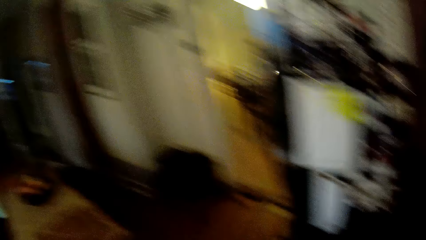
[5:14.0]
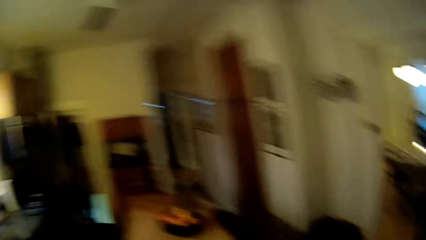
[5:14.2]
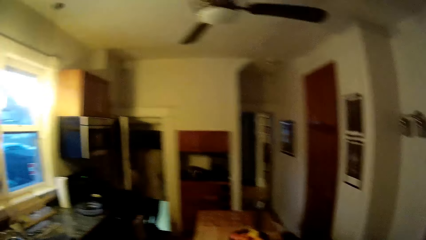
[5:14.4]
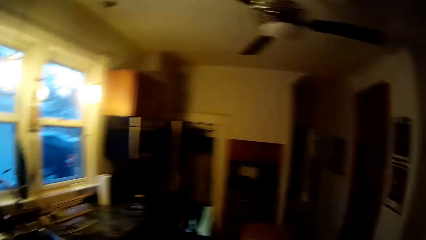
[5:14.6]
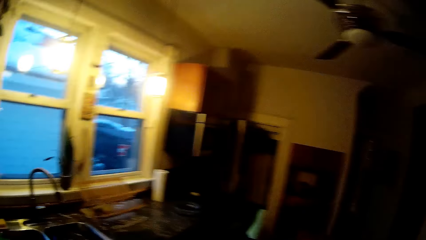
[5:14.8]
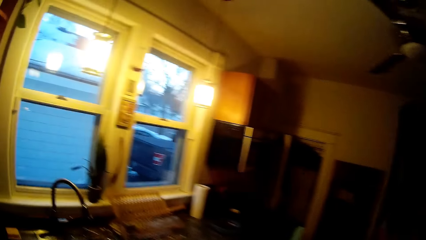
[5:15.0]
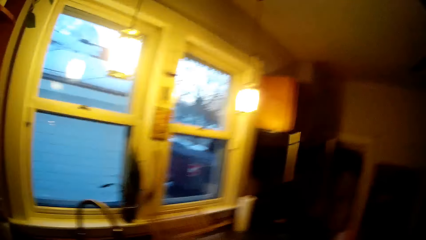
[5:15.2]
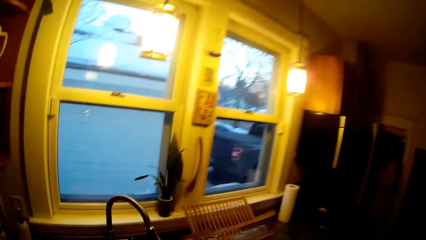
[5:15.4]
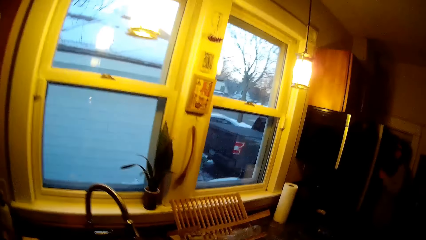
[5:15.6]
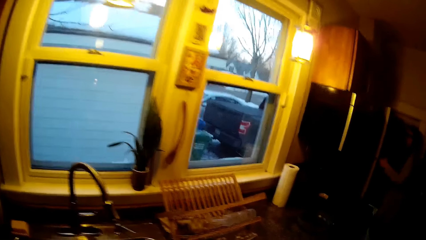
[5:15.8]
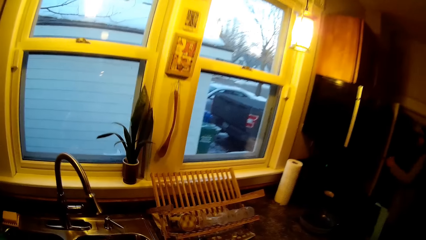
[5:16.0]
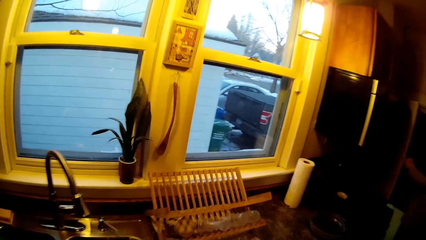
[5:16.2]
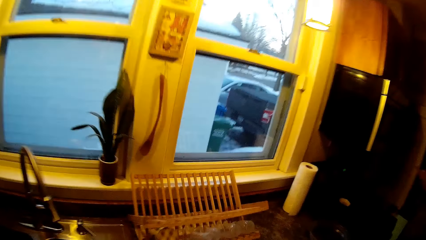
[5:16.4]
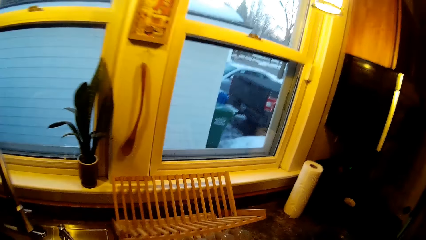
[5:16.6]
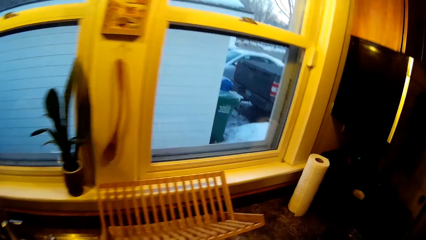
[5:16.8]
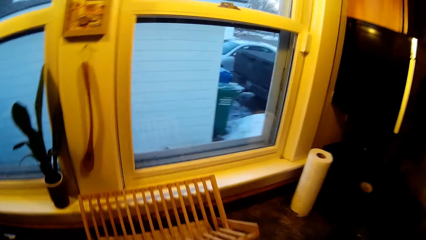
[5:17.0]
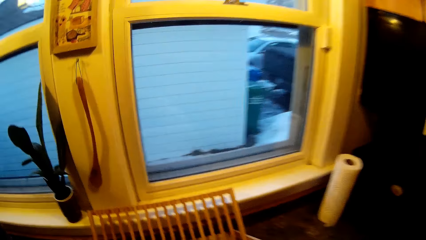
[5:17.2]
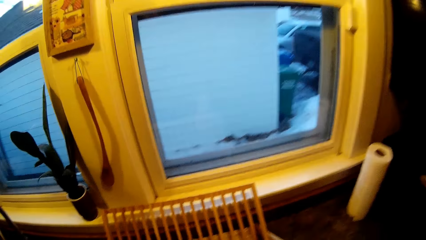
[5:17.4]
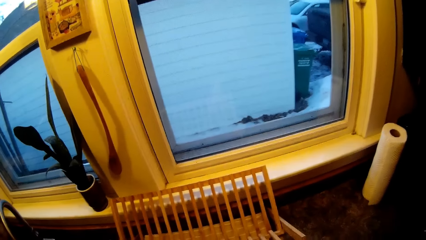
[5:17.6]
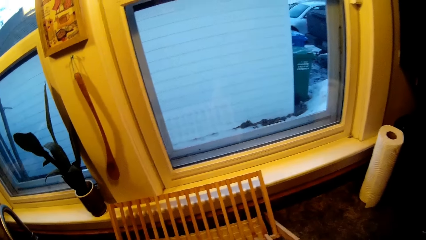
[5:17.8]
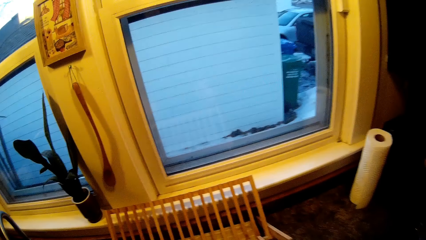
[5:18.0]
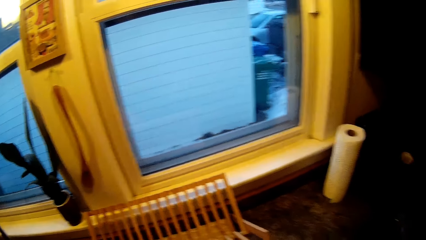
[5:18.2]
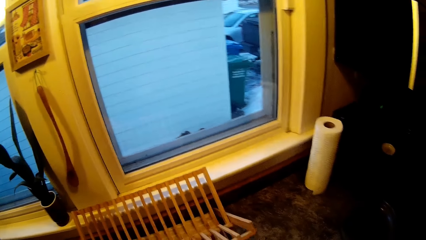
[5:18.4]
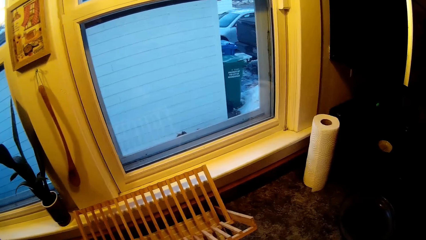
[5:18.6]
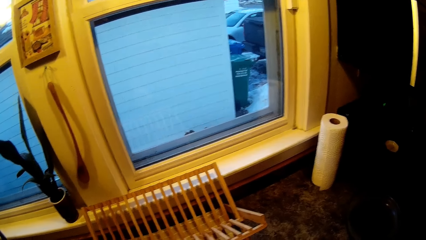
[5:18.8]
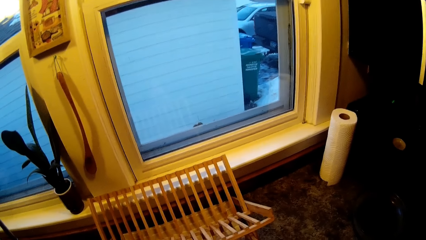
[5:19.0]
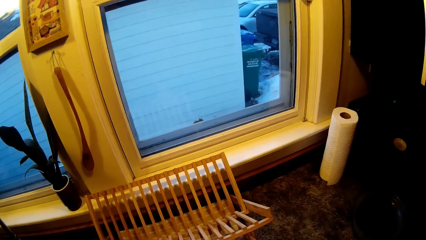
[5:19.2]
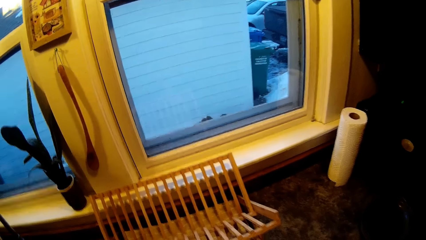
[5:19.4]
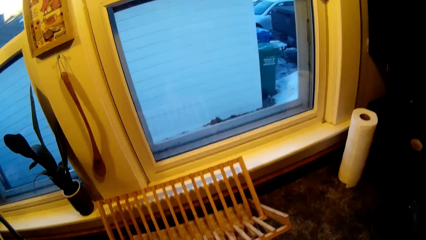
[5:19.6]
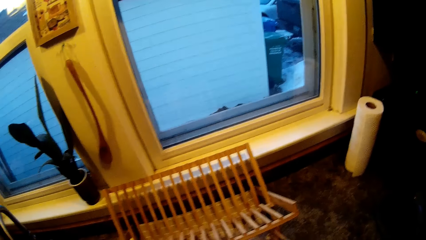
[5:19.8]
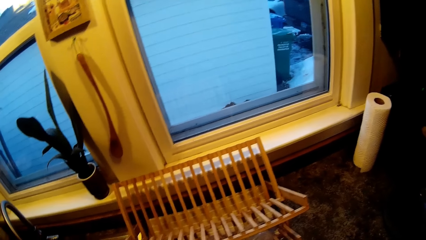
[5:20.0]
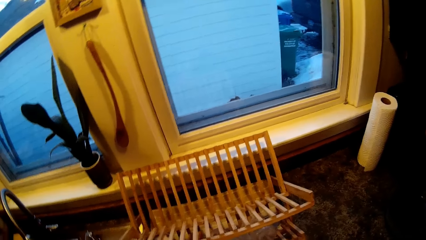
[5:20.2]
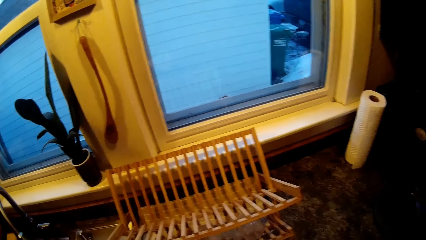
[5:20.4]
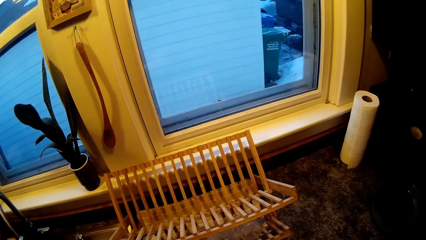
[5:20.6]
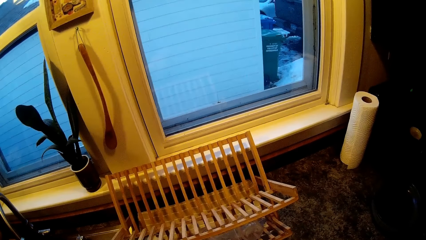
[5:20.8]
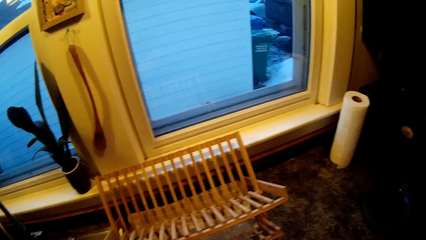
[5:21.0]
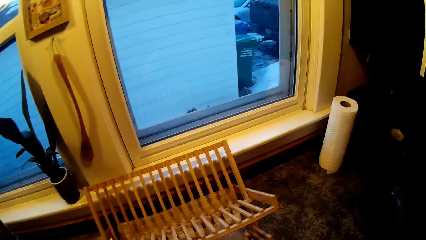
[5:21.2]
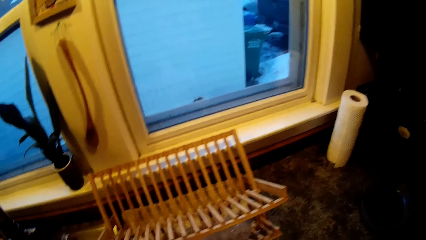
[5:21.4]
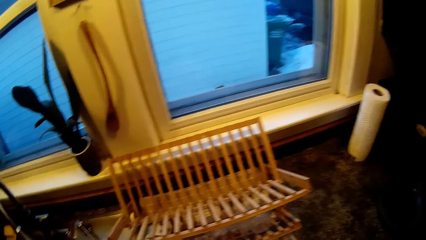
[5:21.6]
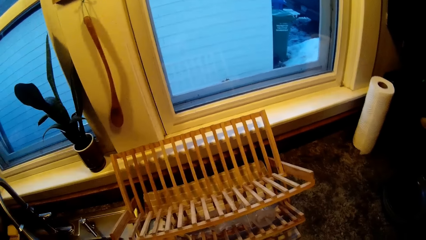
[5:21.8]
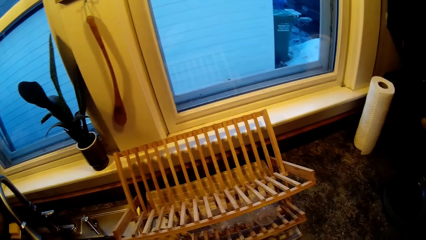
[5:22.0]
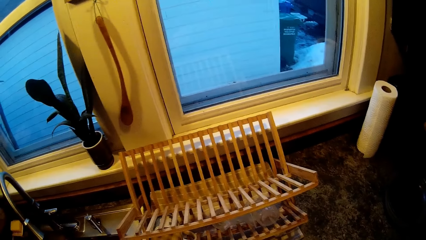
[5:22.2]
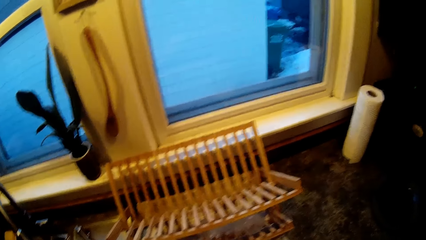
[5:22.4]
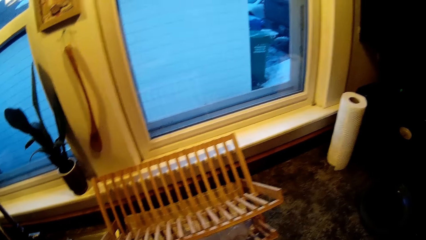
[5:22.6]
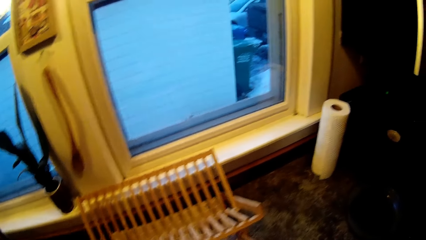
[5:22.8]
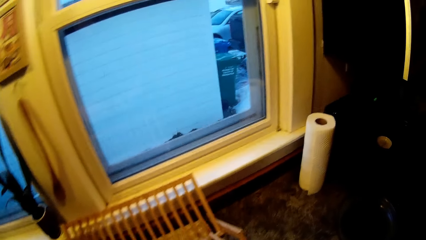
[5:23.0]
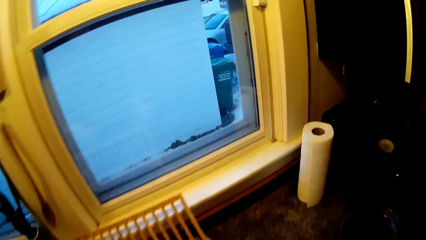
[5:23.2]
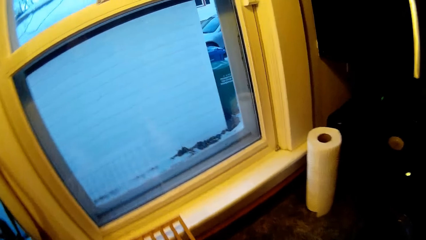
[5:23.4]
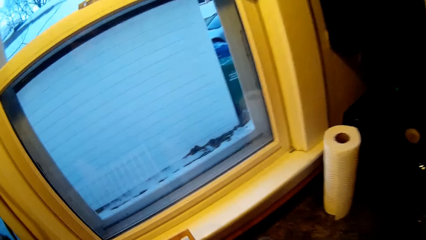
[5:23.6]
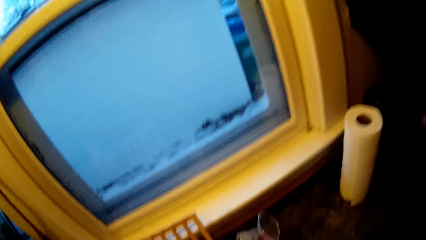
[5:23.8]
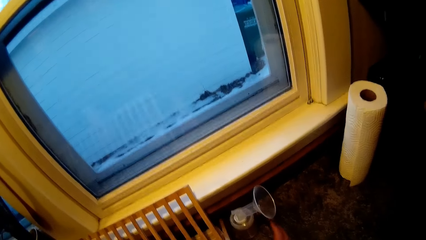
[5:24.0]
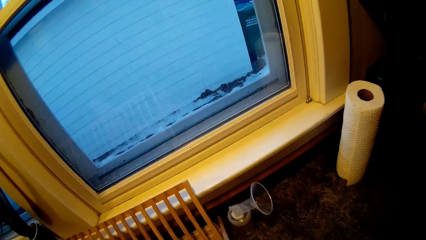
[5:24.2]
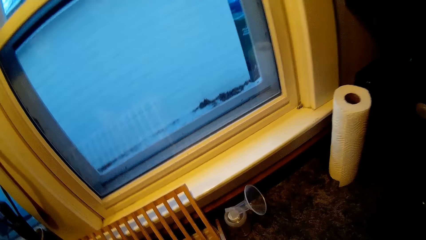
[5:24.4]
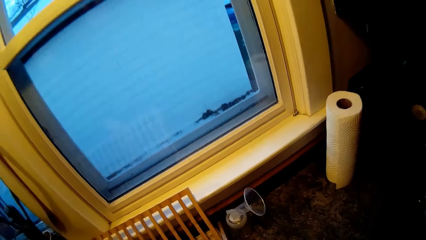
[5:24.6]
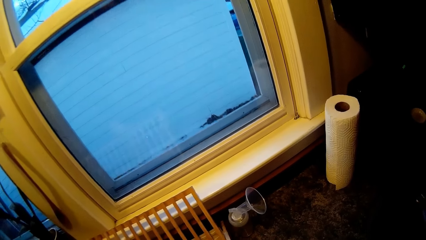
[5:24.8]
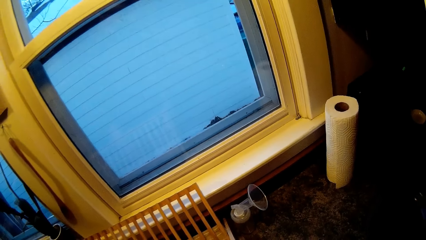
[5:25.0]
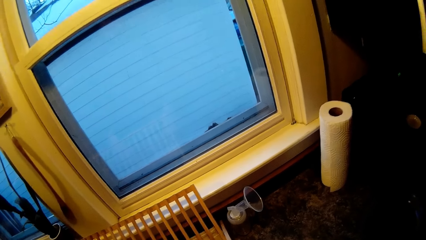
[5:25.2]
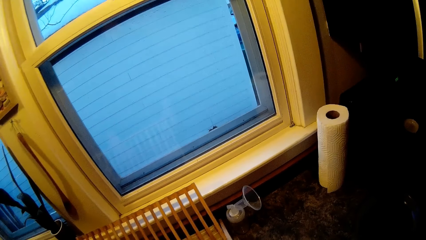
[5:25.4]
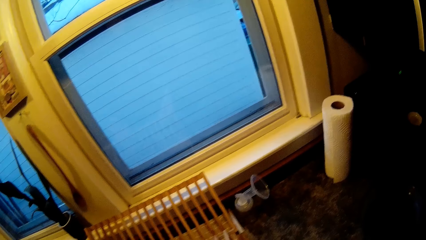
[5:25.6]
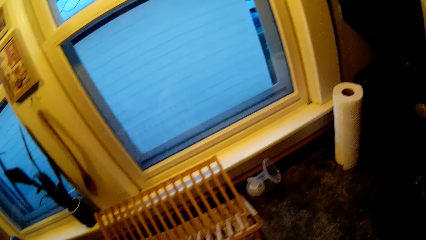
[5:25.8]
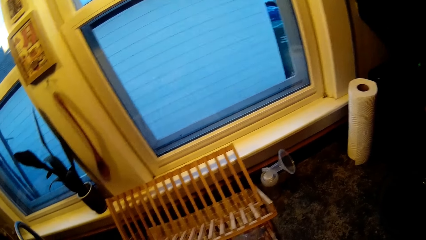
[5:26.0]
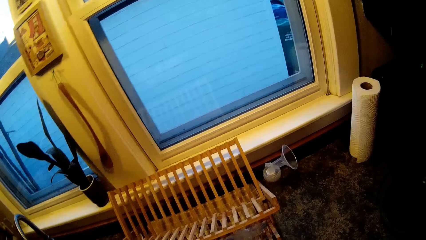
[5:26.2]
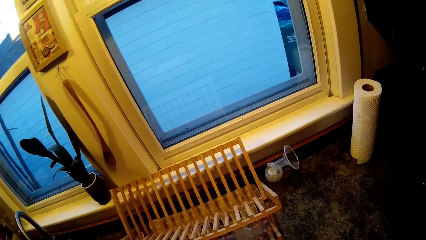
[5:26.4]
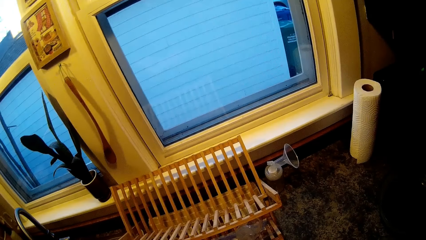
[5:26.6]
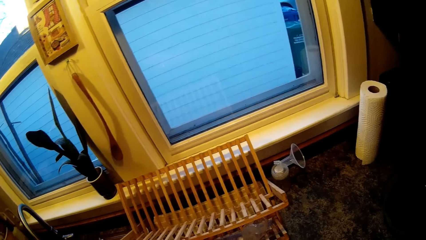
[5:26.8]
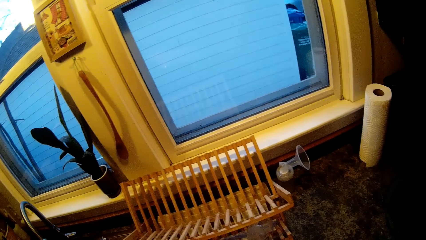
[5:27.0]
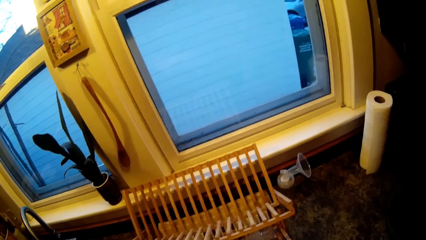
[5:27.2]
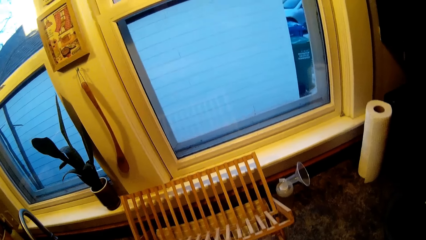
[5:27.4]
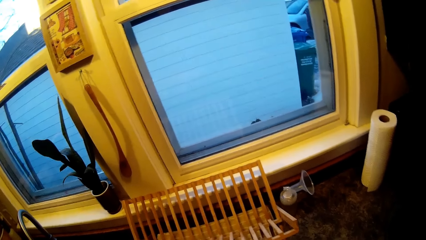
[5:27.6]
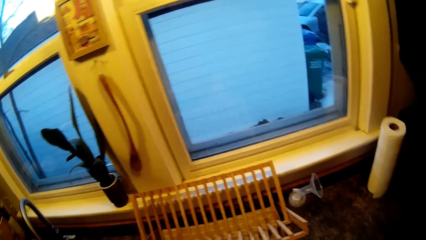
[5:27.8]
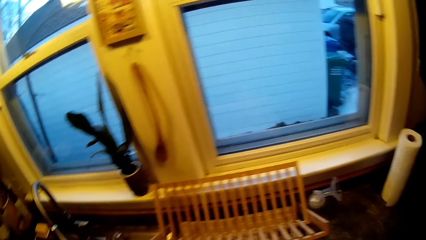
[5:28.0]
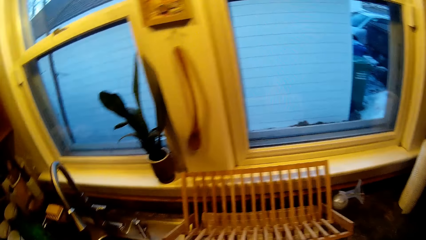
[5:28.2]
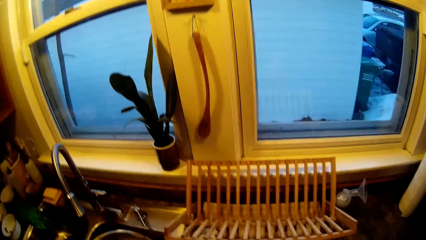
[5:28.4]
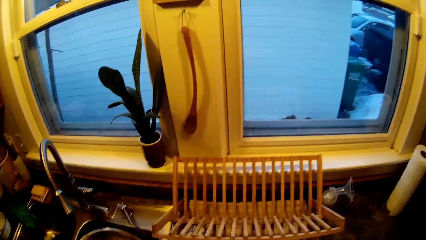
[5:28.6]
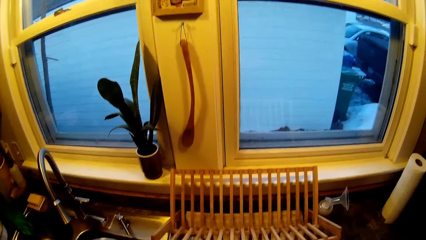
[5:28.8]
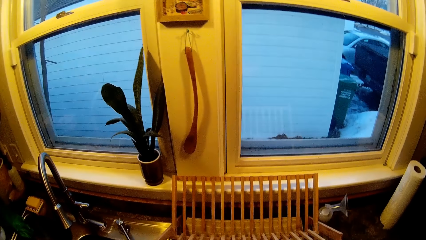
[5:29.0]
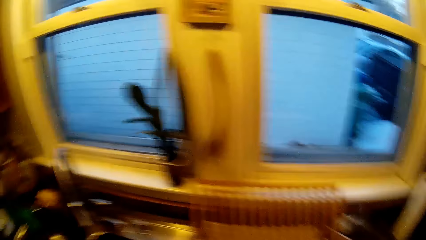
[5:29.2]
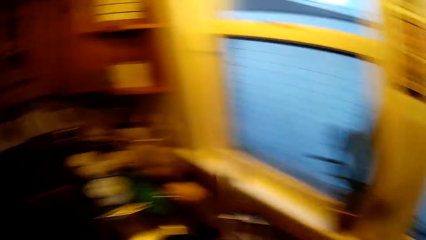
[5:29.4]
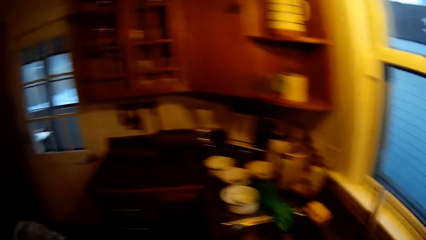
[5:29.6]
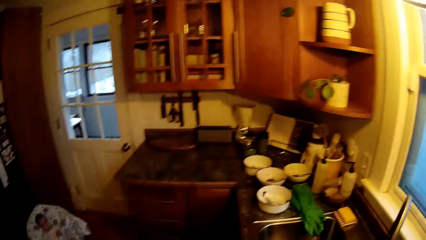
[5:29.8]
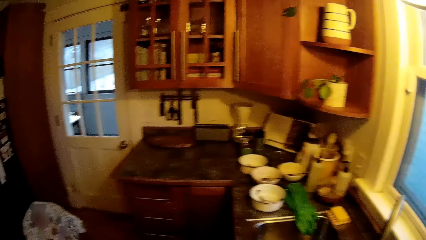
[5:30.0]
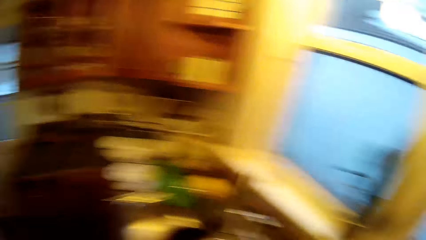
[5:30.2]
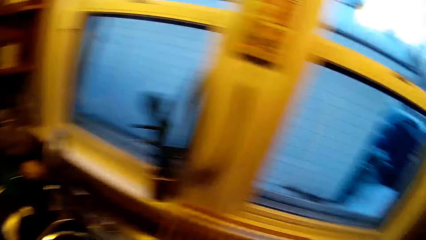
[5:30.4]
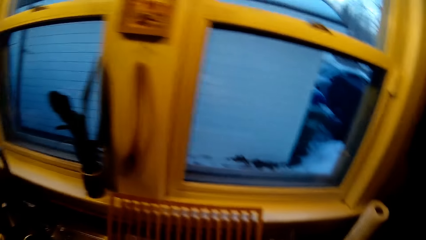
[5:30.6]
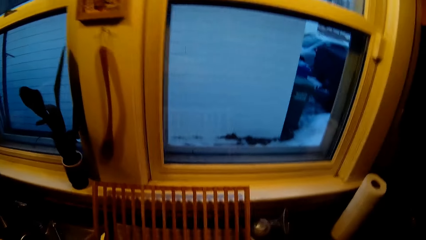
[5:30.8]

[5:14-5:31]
The camera wearer walks around the kitchen. He stares at the window. He places an oil reservoir glass on a countertop with his right hand. He touches the utensils.
